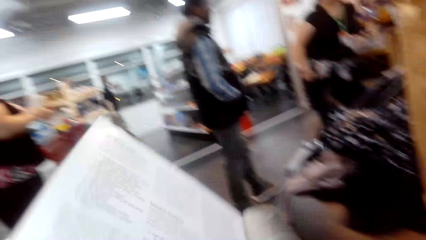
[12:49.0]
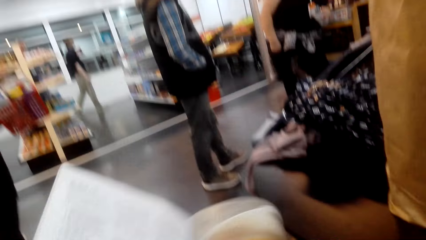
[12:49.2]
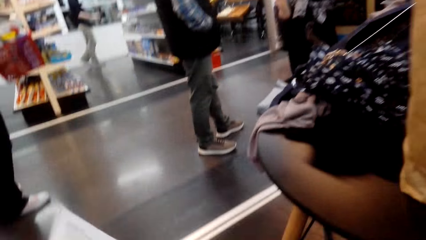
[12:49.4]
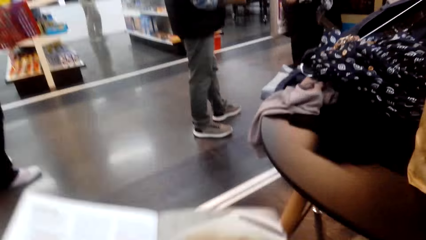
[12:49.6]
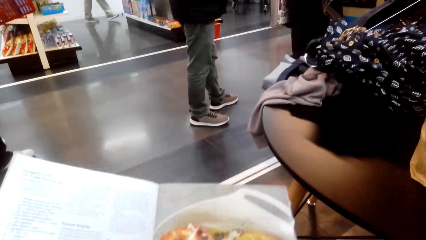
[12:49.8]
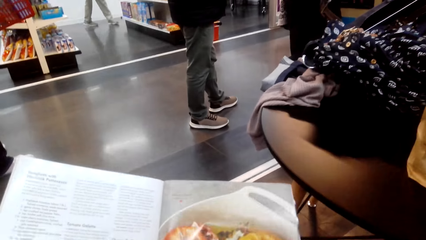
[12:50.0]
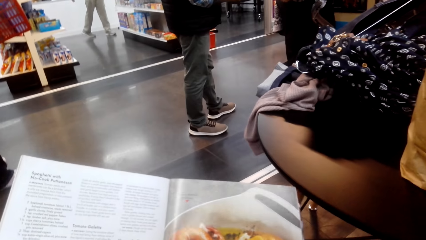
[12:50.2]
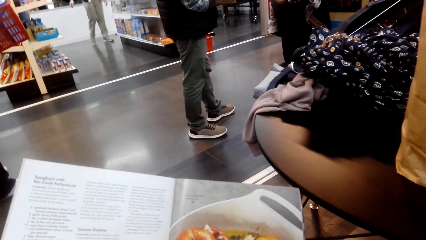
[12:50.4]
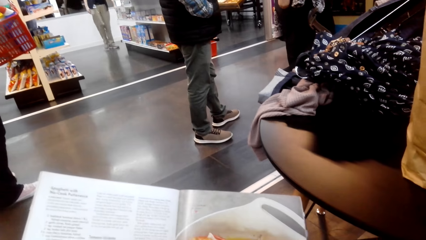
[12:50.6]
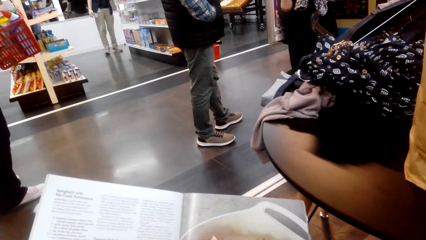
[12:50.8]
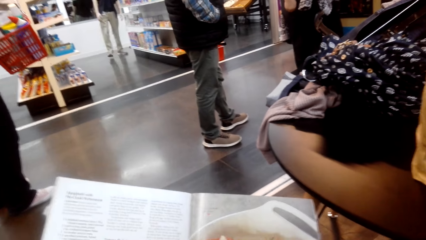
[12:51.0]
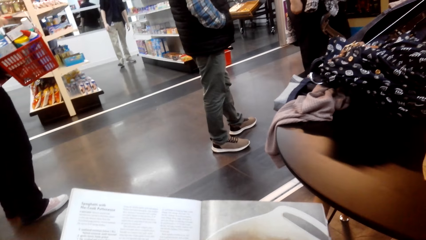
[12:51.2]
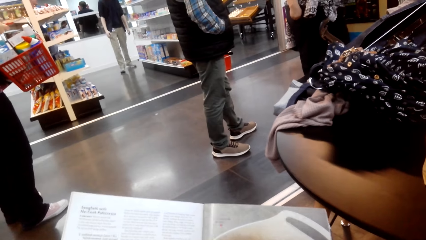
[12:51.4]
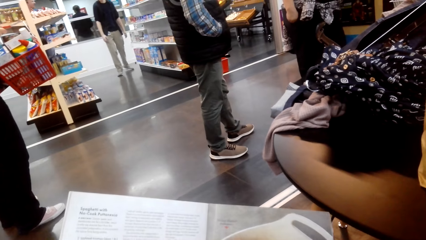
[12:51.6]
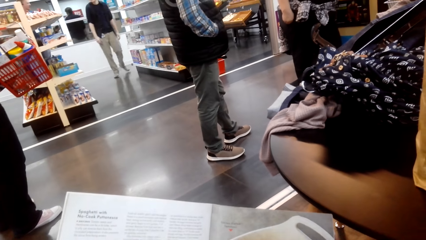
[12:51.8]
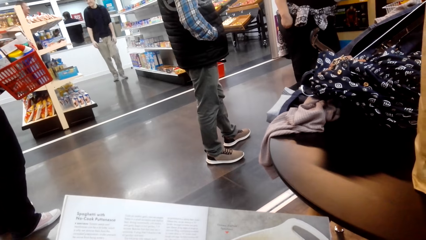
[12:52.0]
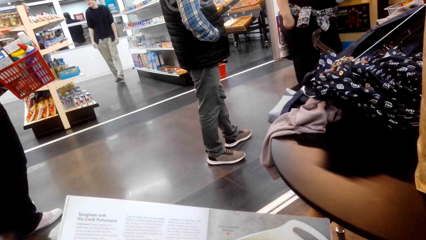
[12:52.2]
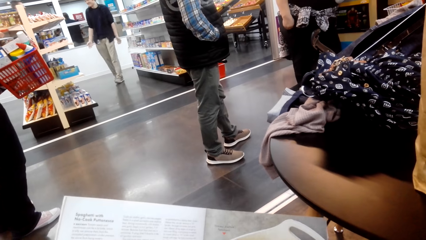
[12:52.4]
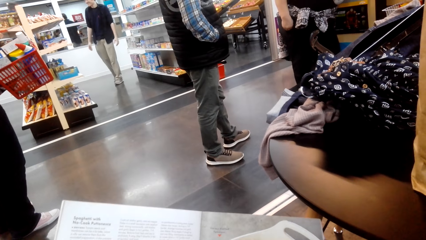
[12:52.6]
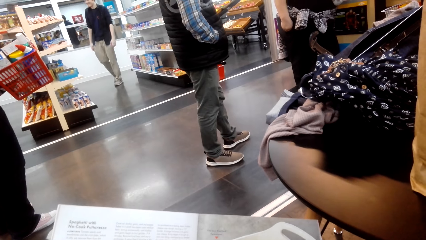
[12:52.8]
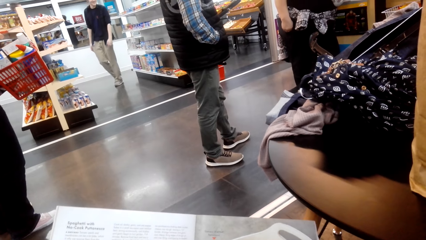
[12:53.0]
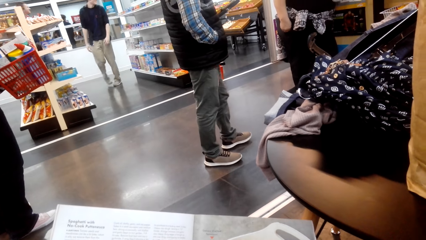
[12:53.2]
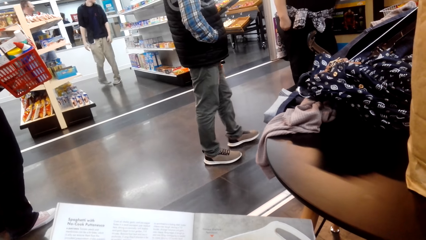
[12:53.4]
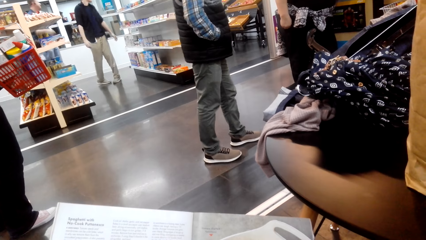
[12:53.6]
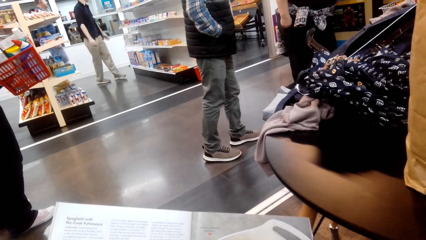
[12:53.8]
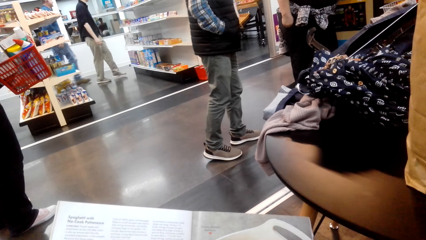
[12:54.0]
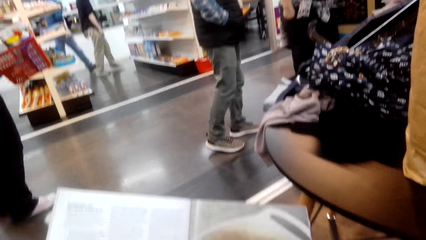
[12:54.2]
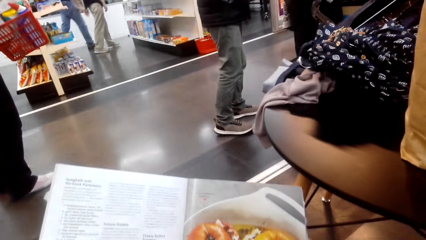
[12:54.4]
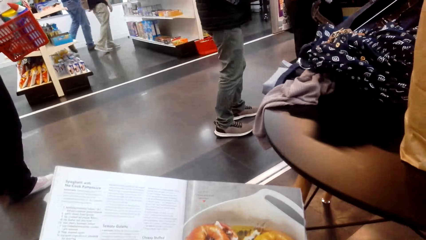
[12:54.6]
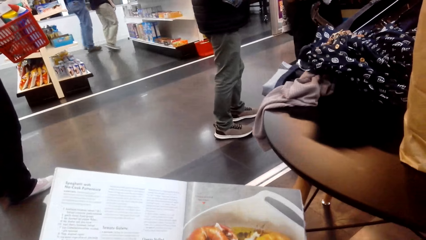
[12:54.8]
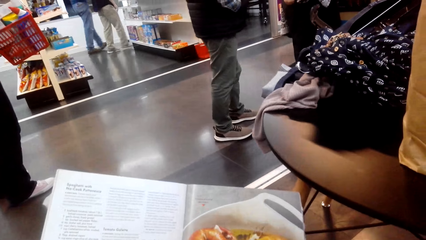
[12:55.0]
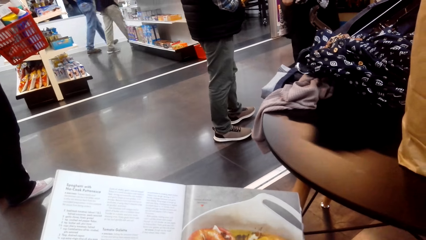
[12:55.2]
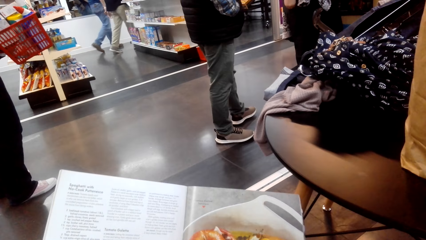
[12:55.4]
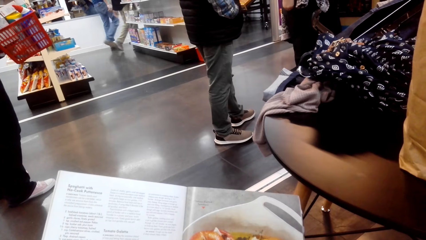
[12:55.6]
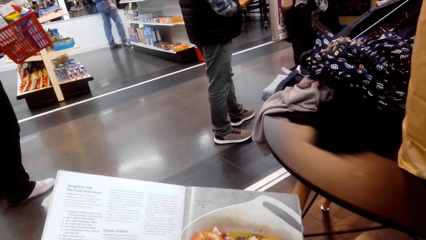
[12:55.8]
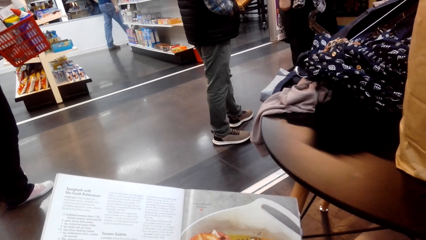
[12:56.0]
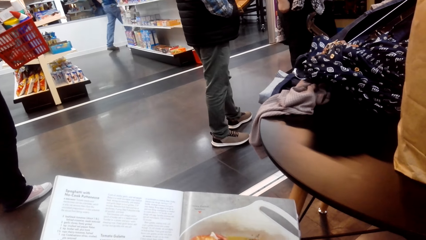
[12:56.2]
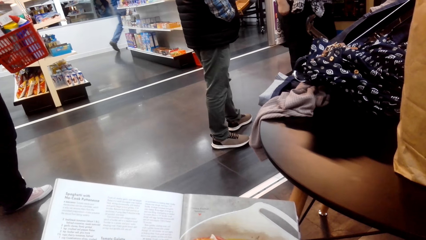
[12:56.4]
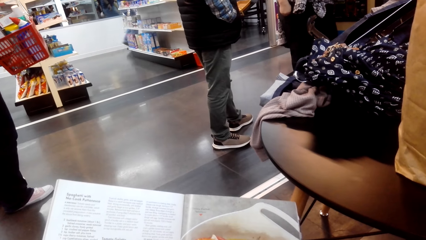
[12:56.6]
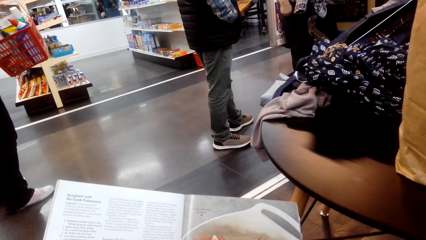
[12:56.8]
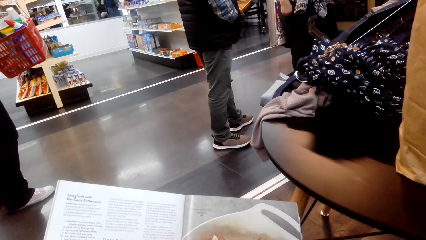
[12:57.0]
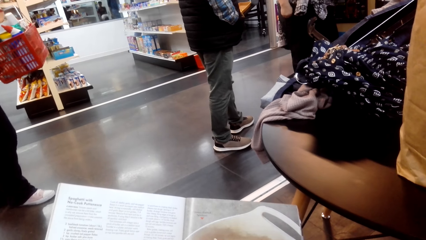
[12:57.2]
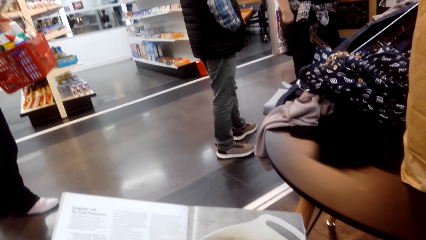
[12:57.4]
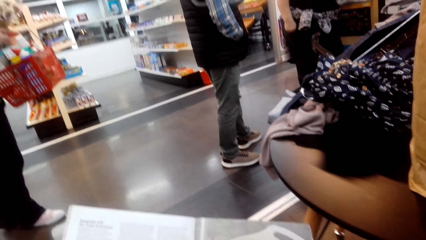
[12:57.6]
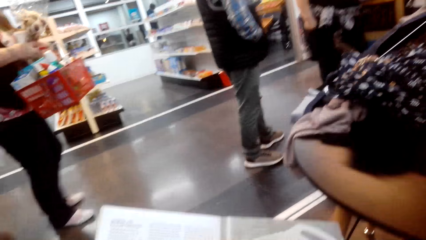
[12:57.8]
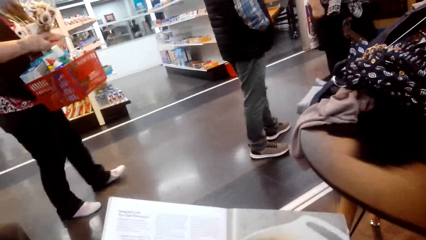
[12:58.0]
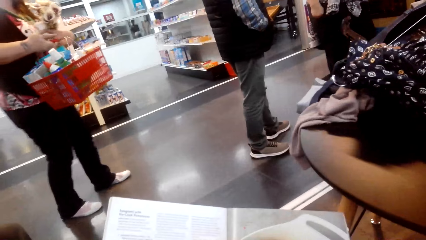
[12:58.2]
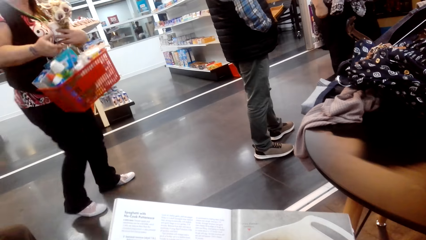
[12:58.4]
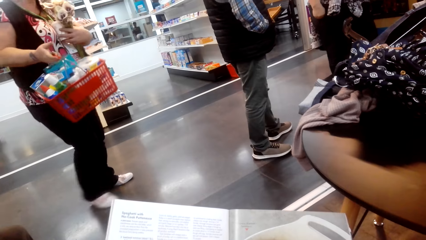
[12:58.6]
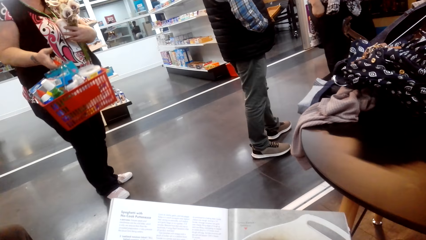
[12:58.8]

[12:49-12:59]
The camera wearer moves the book from the table. They peruse the book. They read the book.

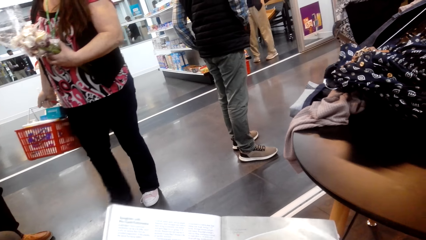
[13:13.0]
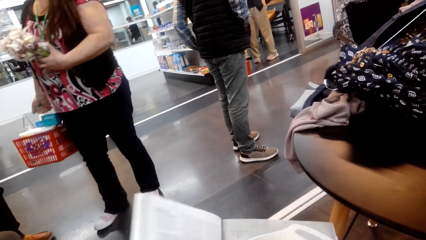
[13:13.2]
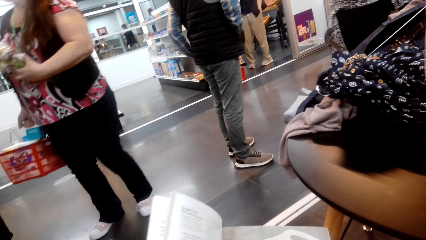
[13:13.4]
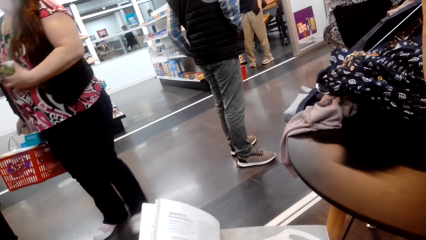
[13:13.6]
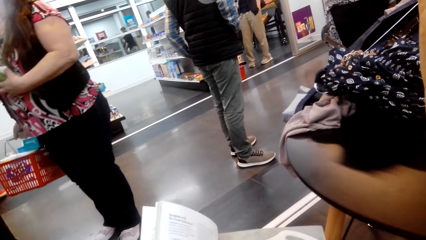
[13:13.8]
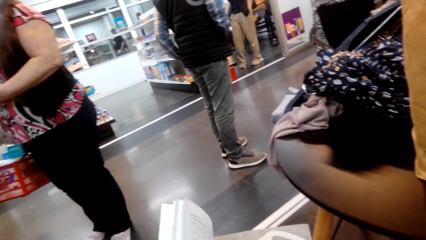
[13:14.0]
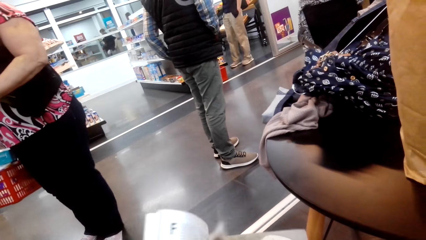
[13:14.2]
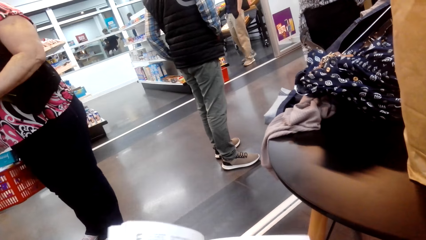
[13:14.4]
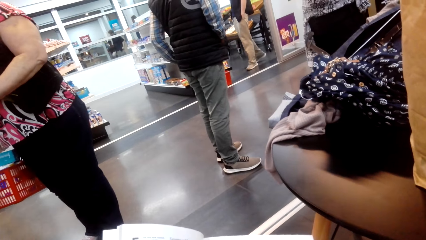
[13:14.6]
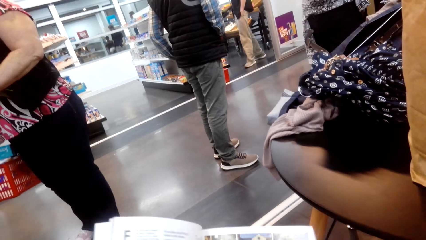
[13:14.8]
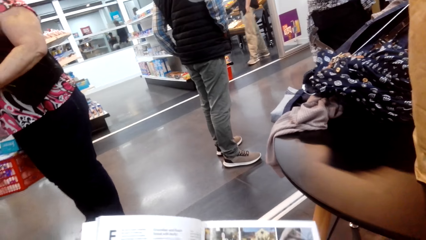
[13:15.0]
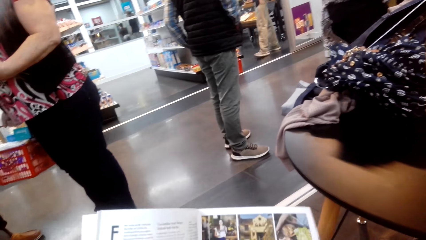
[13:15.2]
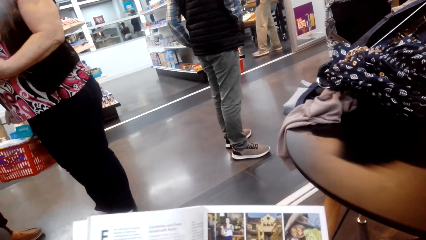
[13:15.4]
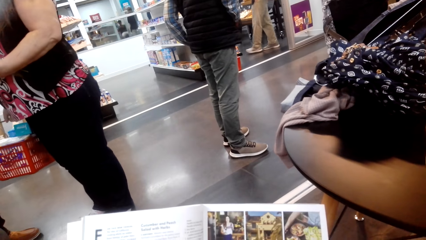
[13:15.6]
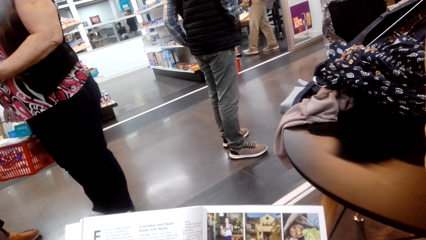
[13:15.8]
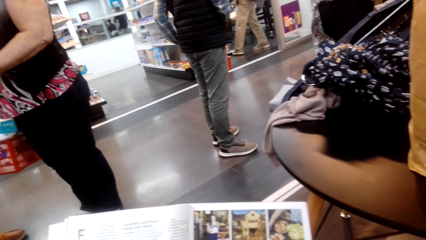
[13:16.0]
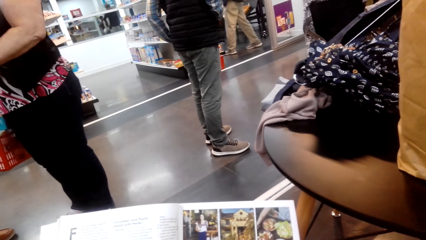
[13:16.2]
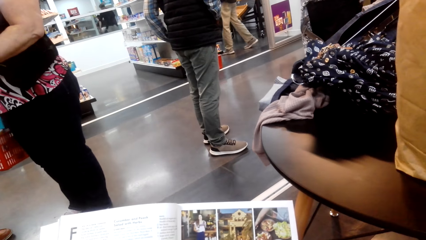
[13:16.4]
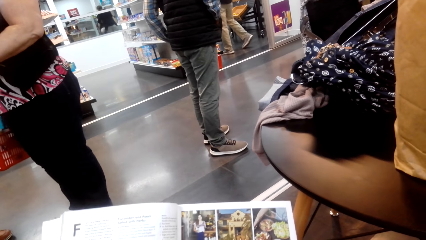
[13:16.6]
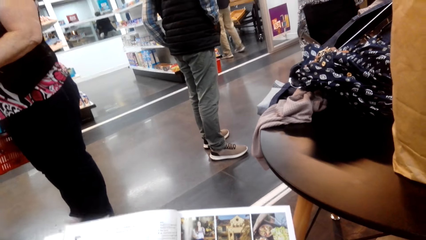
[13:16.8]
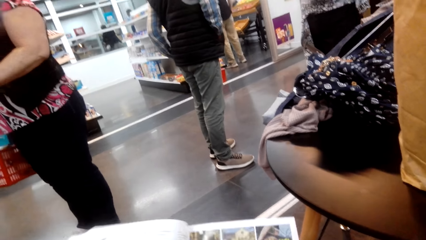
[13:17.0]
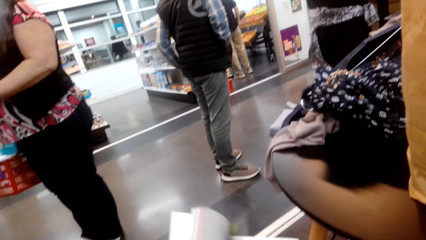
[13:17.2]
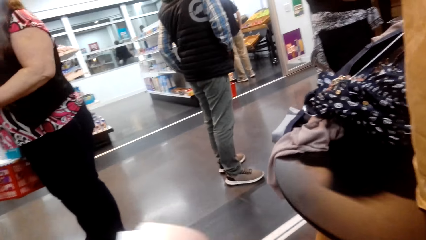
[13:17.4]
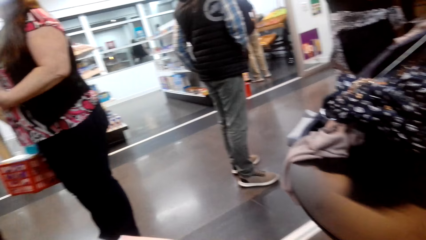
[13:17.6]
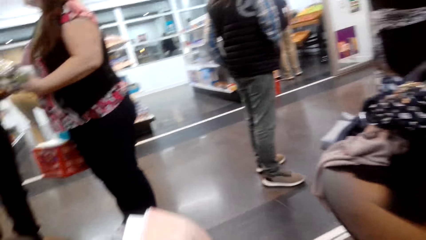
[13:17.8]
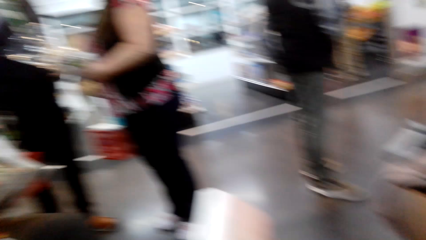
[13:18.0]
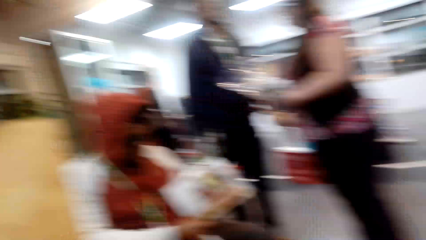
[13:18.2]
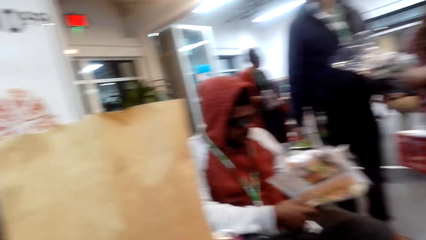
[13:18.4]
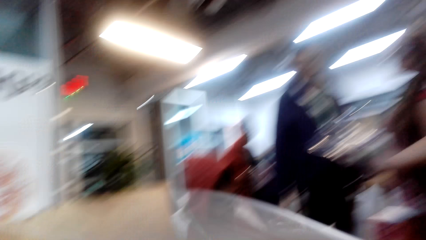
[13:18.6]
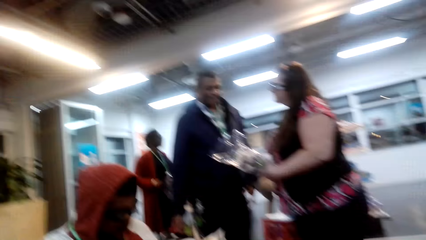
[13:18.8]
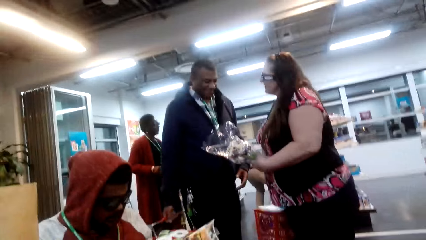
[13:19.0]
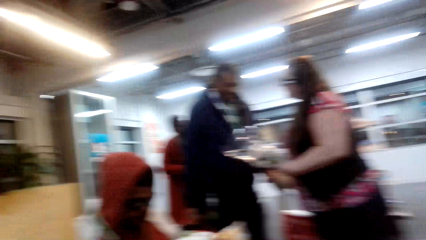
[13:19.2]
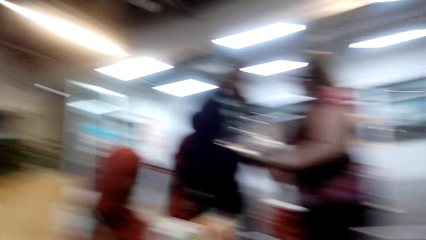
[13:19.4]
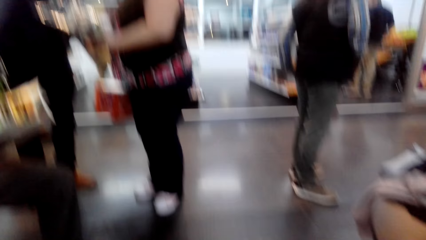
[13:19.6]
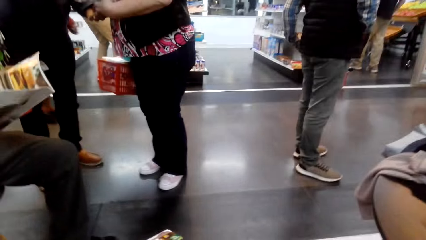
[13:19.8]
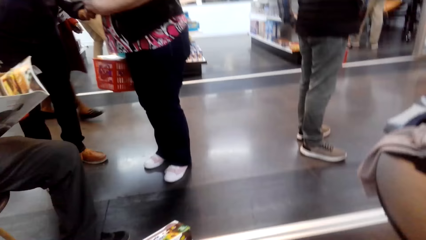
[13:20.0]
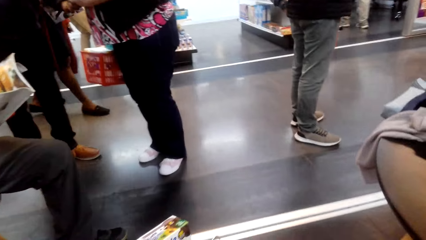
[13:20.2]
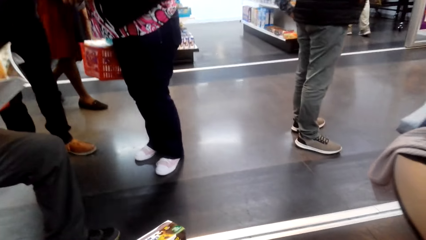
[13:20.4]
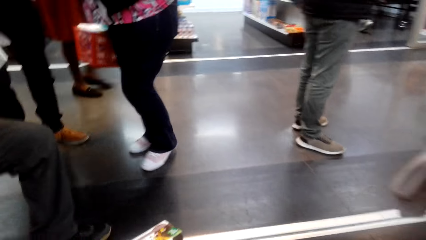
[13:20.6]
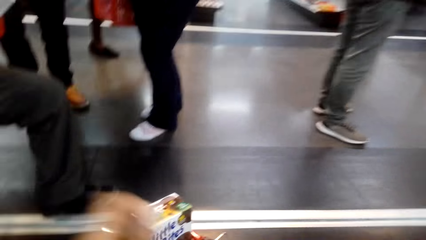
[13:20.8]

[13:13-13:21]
The camera wearer peruses a book. They open the book. They look around the supermarket.
